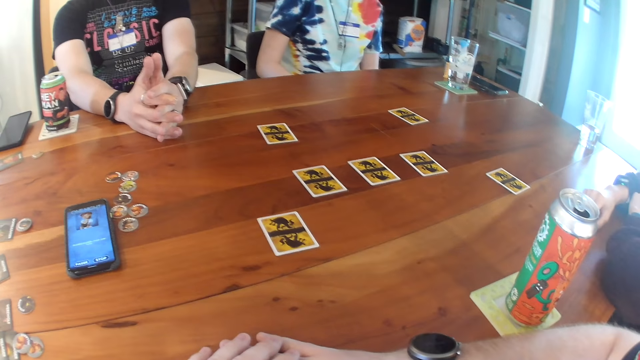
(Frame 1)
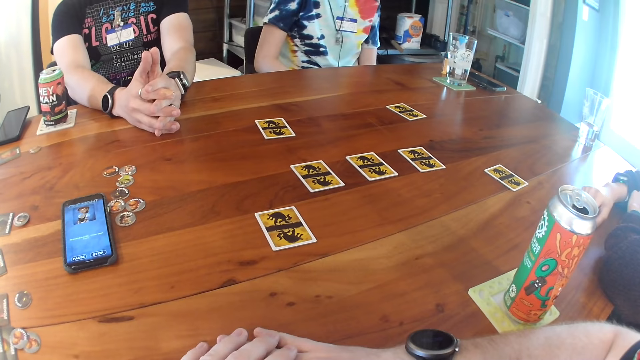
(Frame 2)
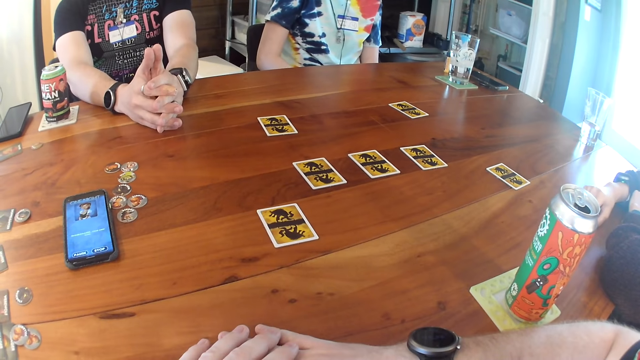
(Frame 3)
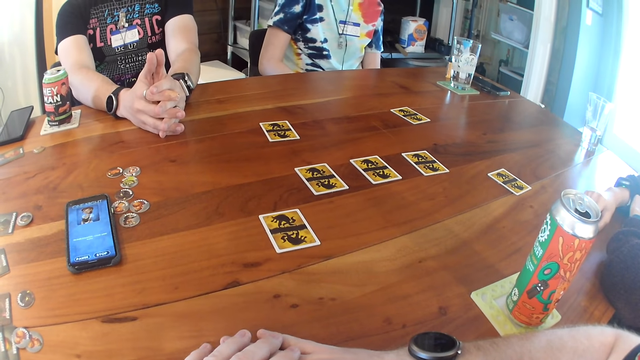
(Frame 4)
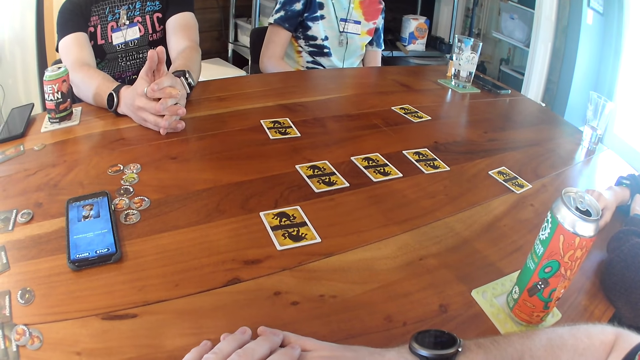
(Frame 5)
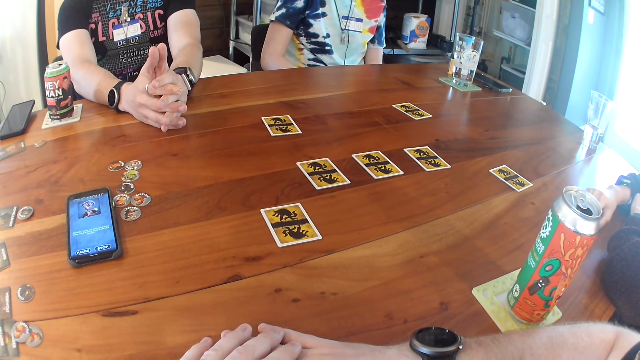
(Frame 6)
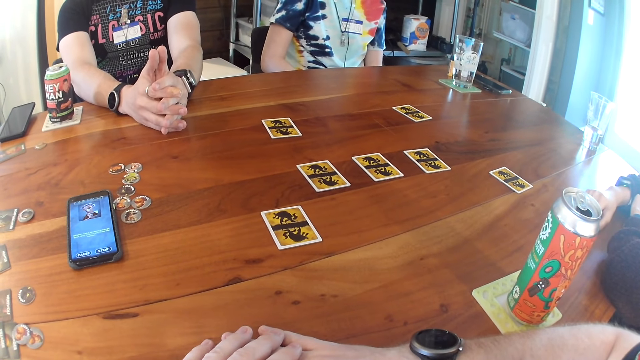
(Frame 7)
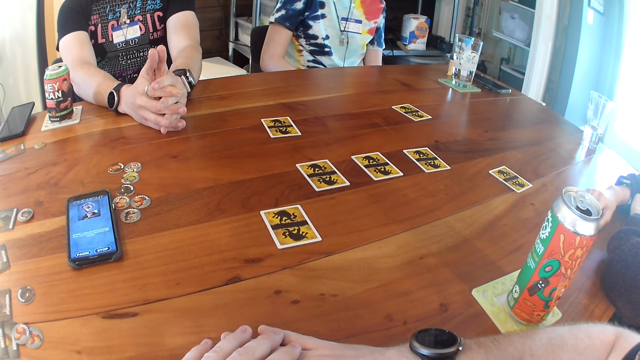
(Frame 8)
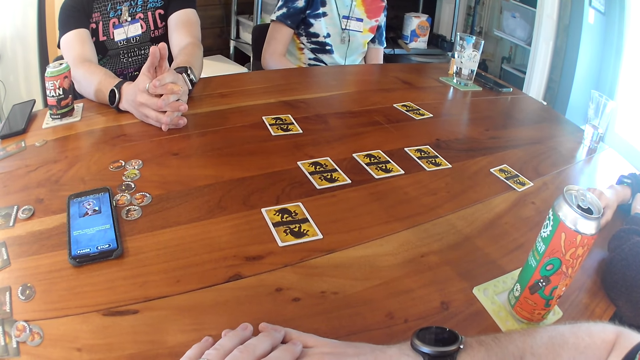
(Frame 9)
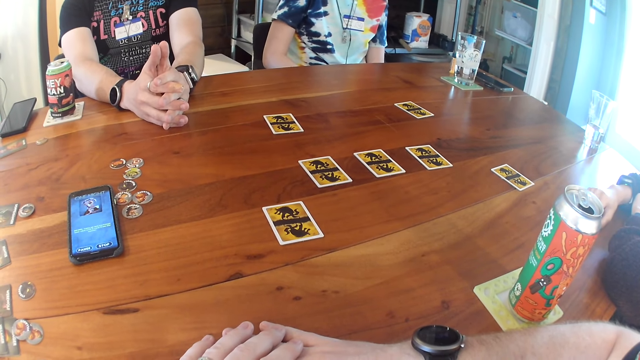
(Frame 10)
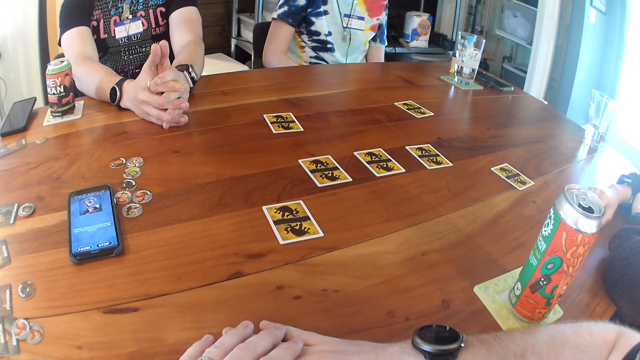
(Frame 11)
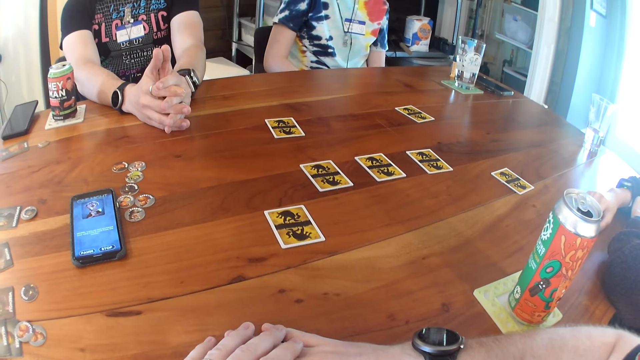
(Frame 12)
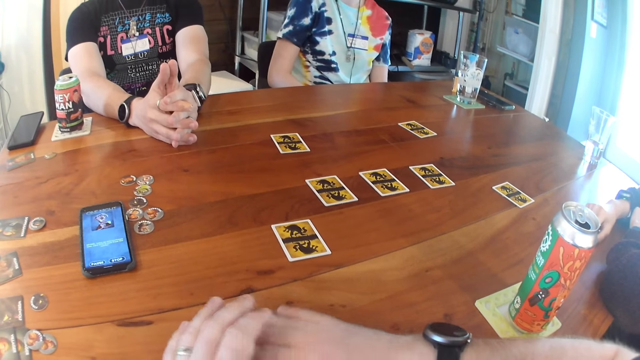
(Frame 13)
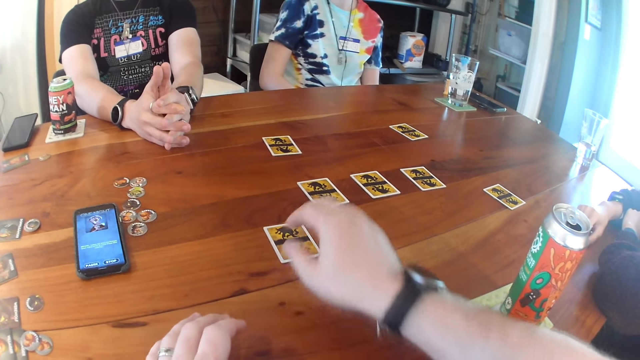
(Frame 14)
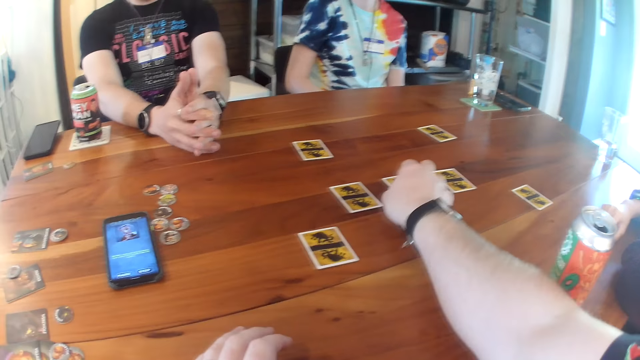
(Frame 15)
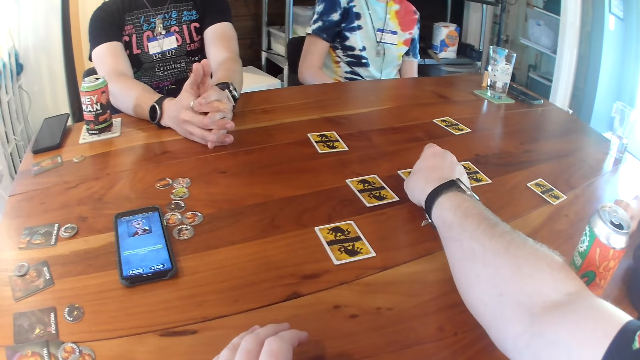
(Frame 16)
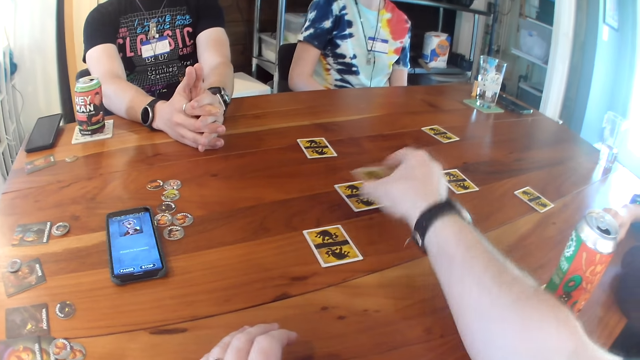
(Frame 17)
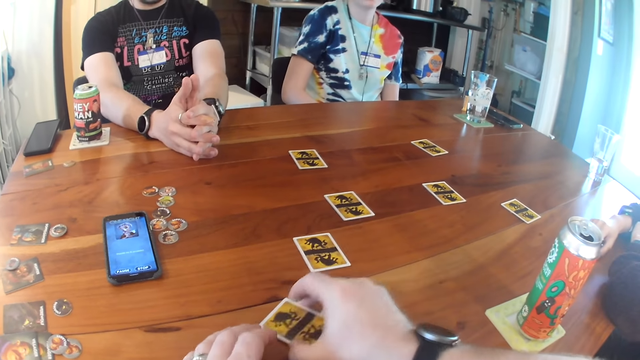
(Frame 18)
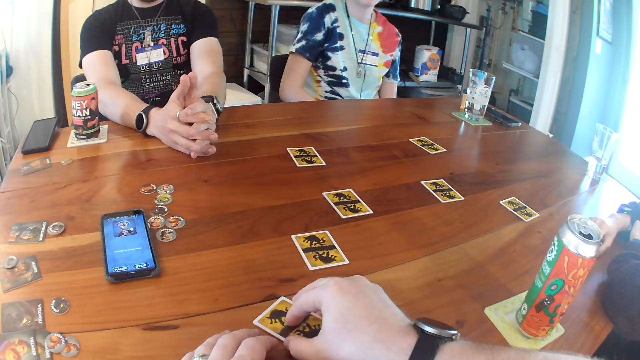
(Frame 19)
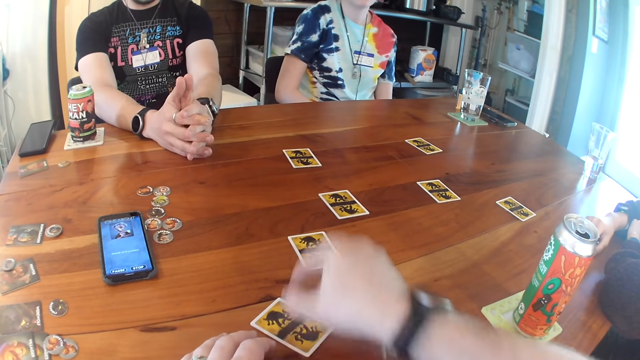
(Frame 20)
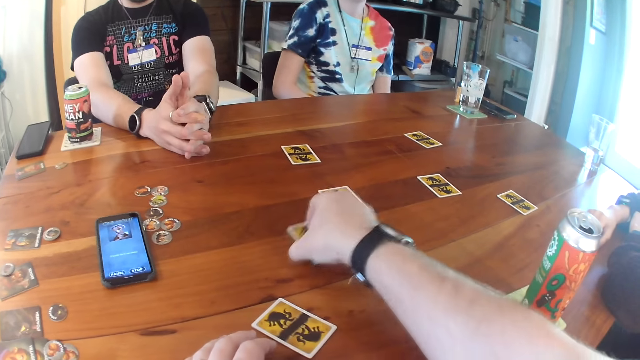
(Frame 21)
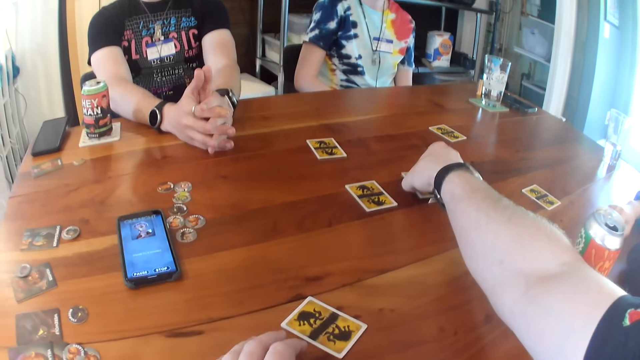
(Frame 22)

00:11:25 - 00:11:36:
The camera wearer moves cards on the table. He takes the card from the table with his right hand. He drops the card in his right hand on the table. He takes the card from the table with his right hand.

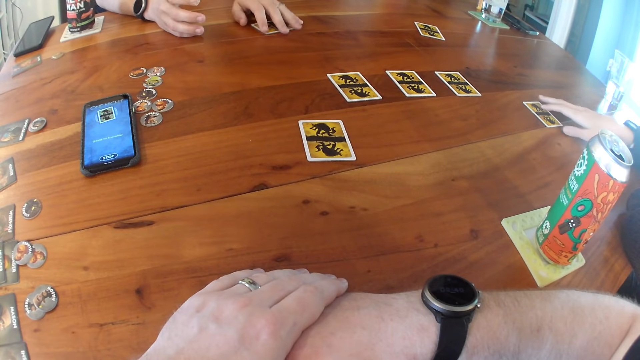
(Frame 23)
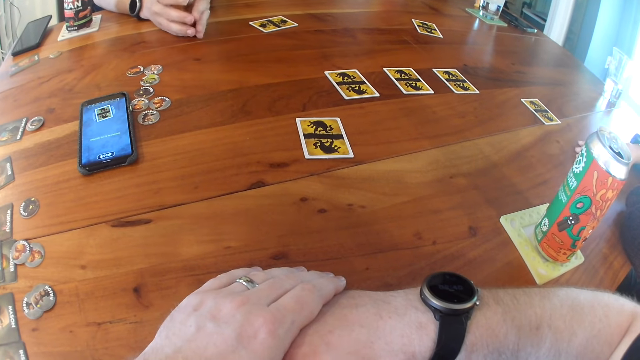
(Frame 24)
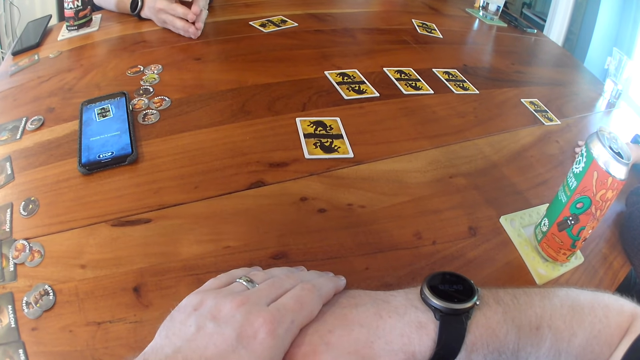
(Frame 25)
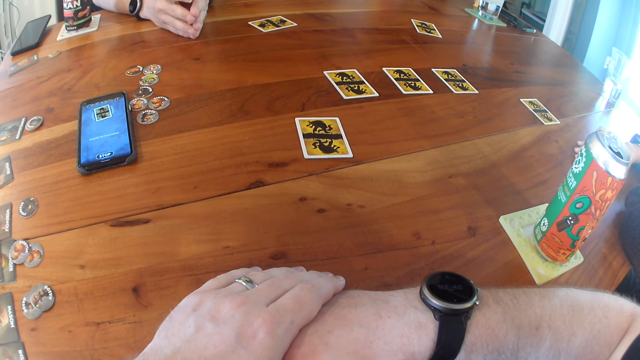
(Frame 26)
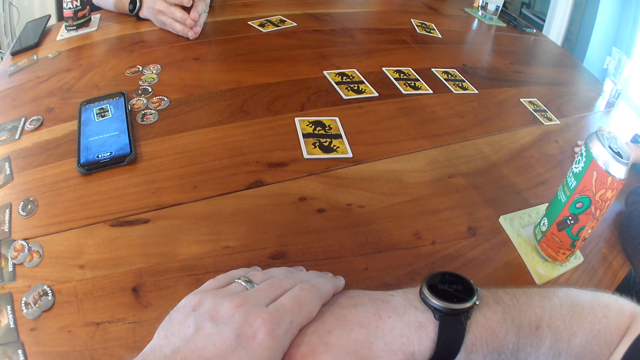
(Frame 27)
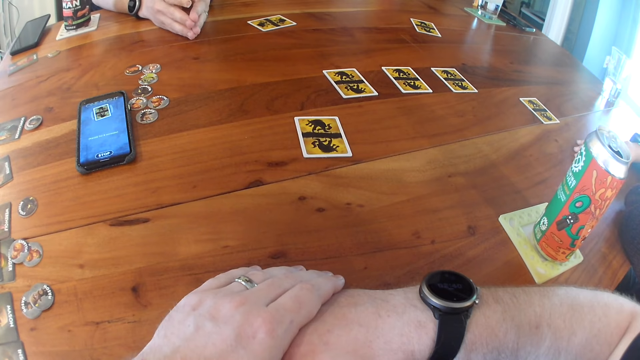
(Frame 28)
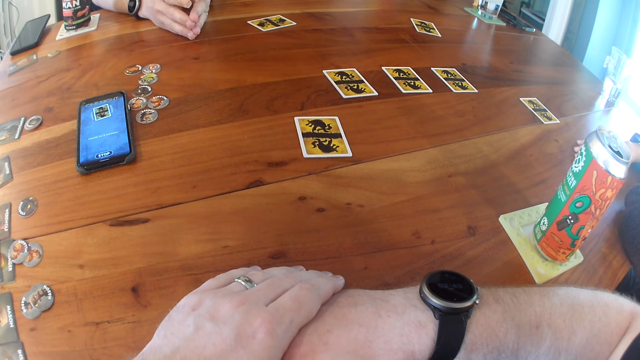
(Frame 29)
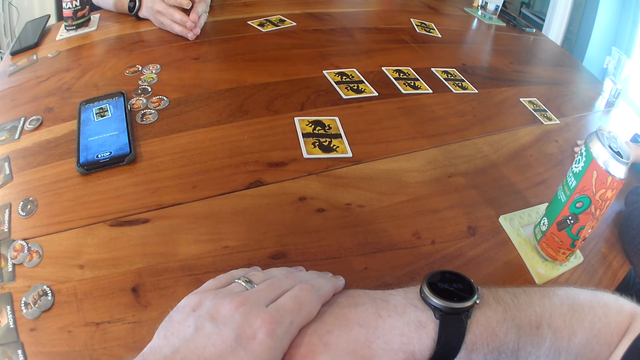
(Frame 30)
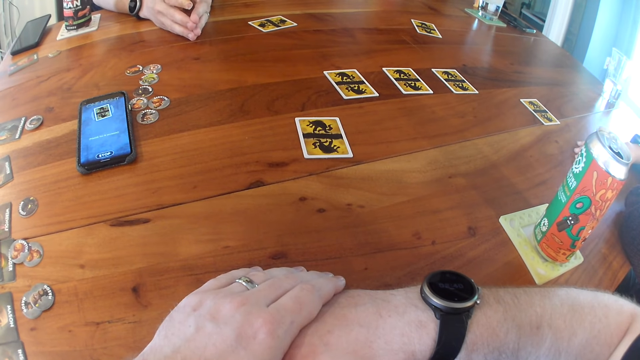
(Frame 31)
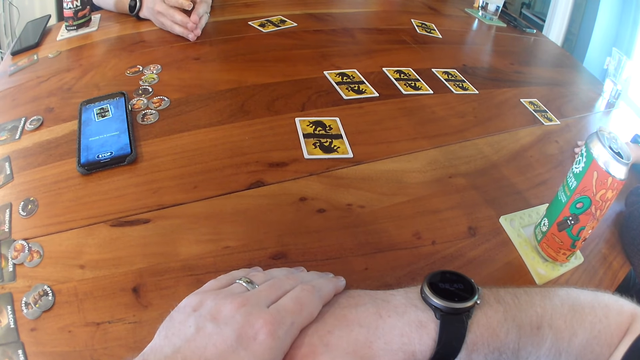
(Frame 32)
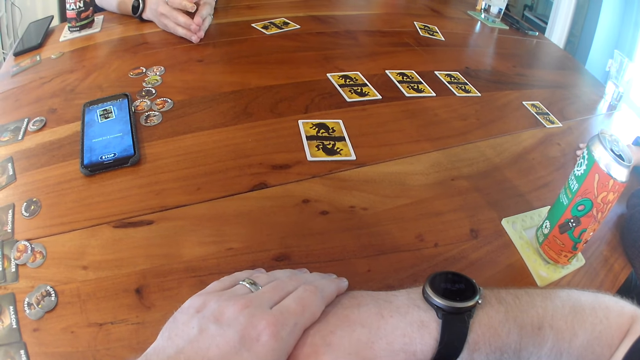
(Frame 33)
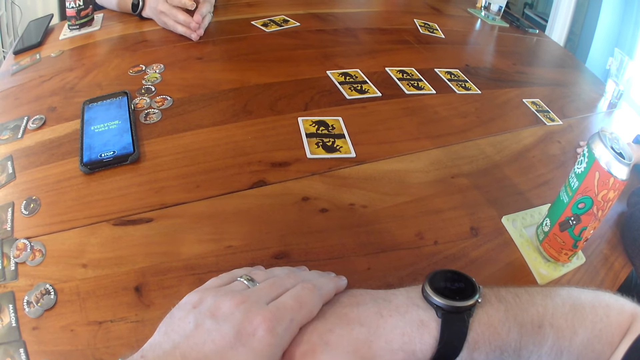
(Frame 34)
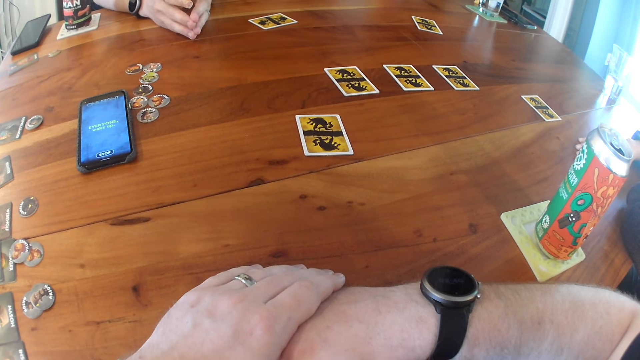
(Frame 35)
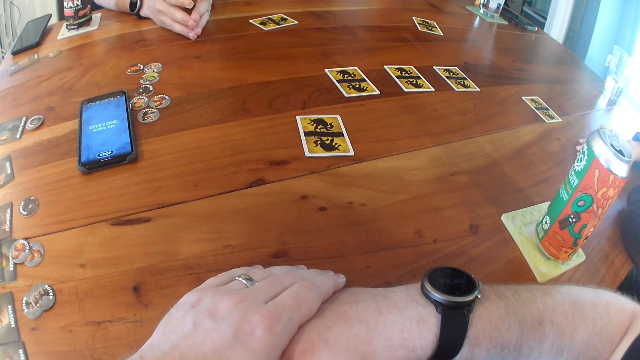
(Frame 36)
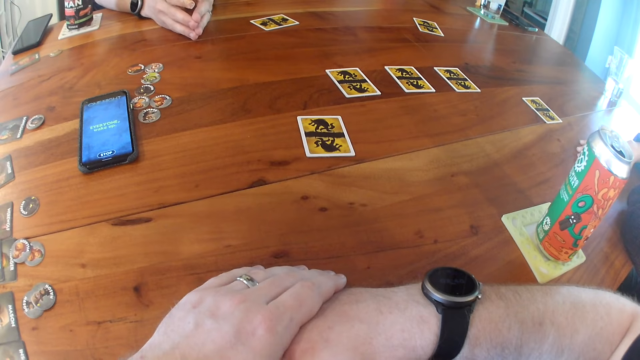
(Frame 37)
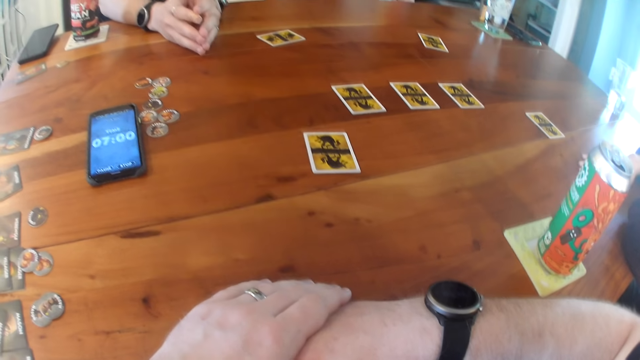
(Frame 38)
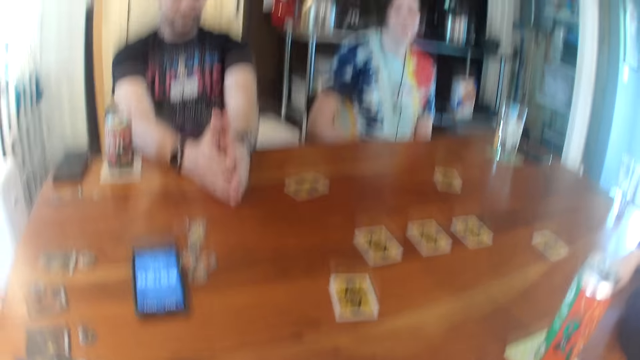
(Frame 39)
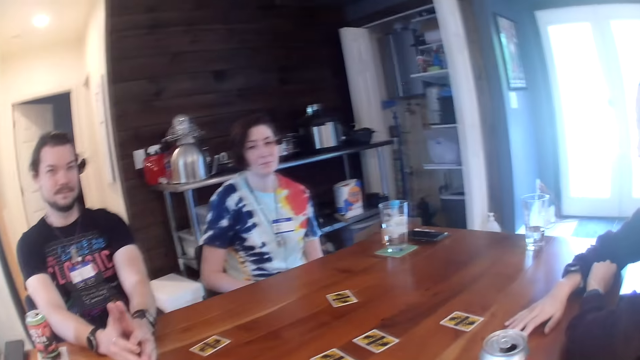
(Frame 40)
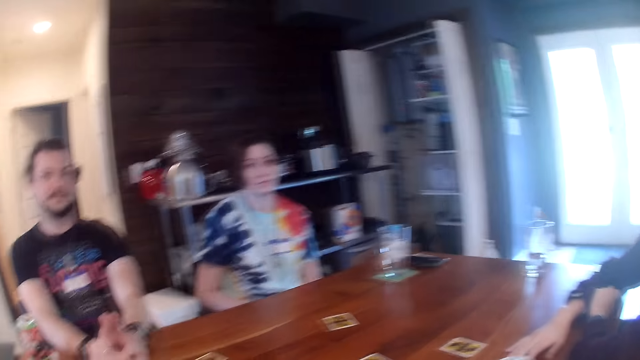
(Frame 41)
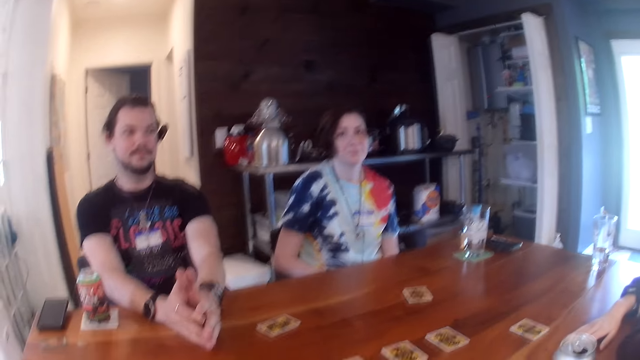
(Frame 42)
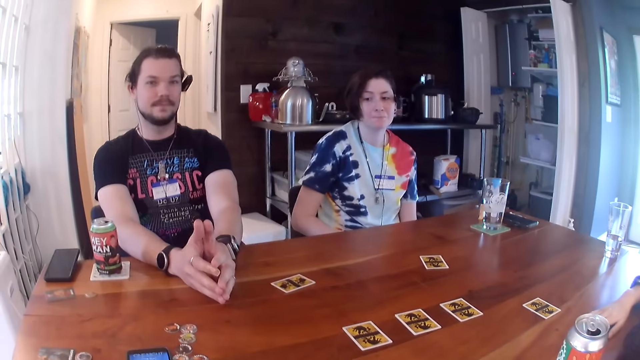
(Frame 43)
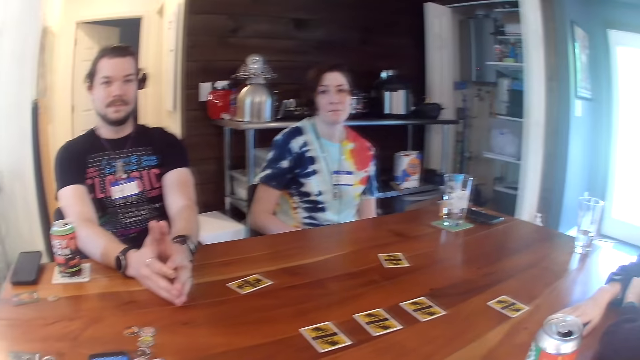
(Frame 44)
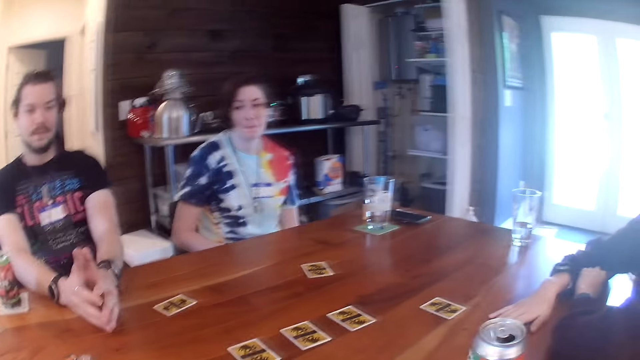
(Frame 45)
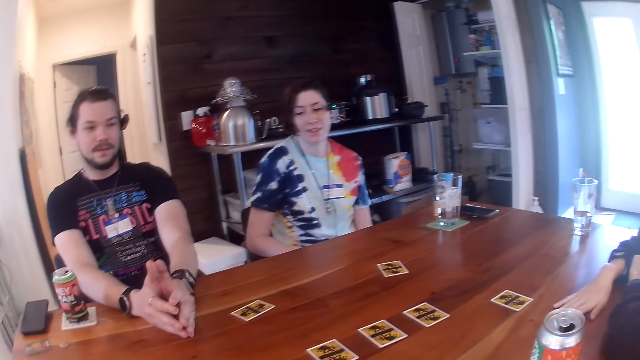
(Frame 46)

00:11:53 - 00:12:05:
The woman places her right hand on the table. The man places his left hand on the table. The camera wearer interacts with the man, another woman and the first woman.
